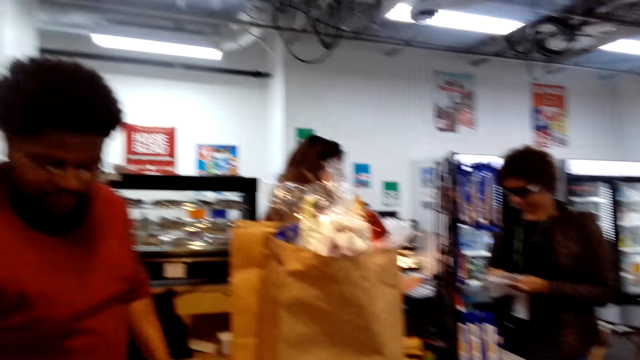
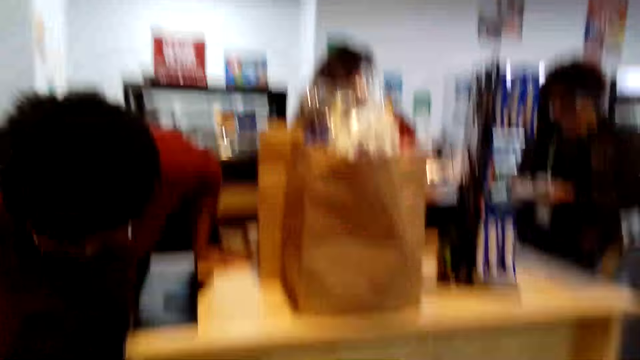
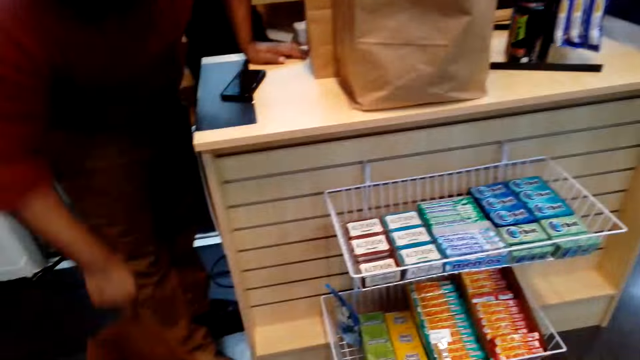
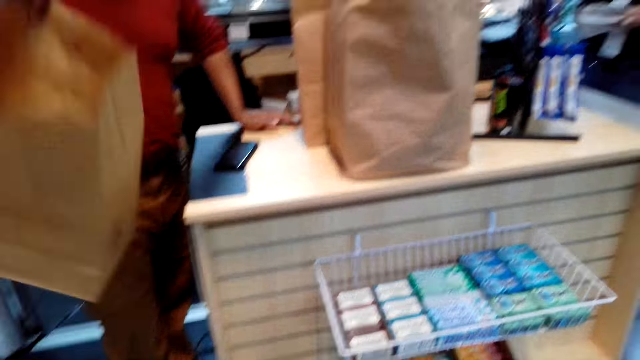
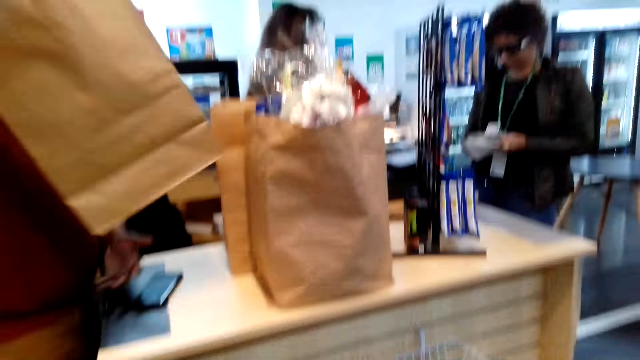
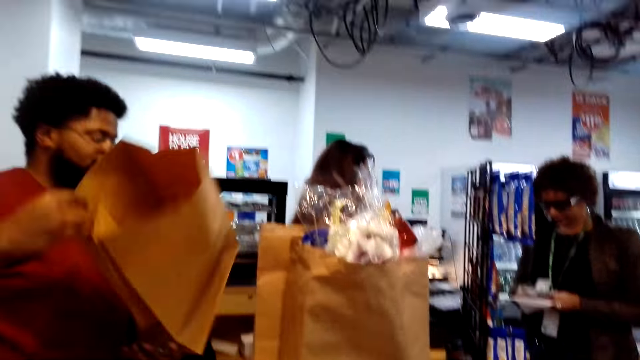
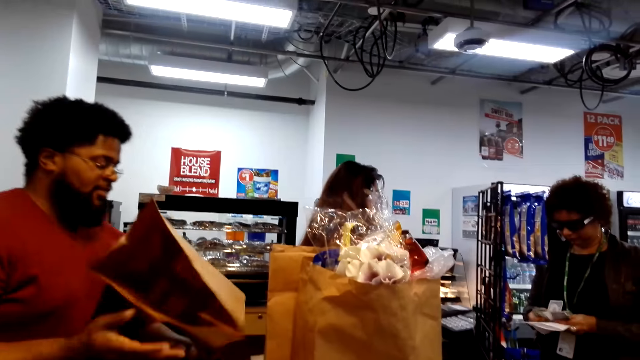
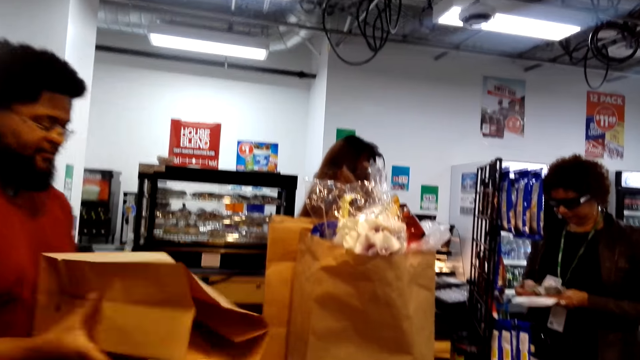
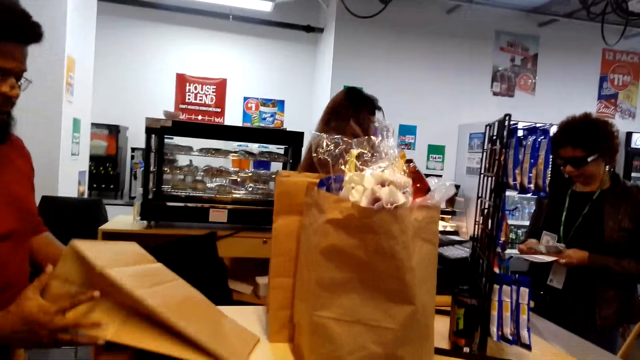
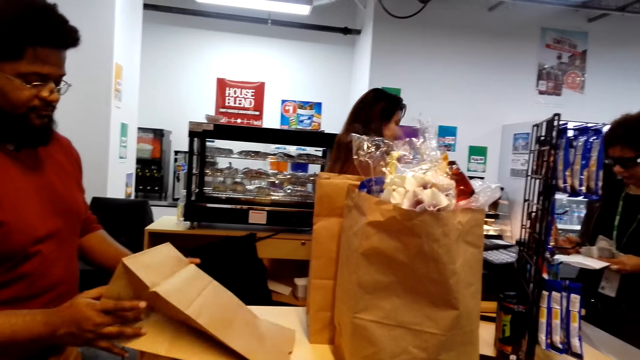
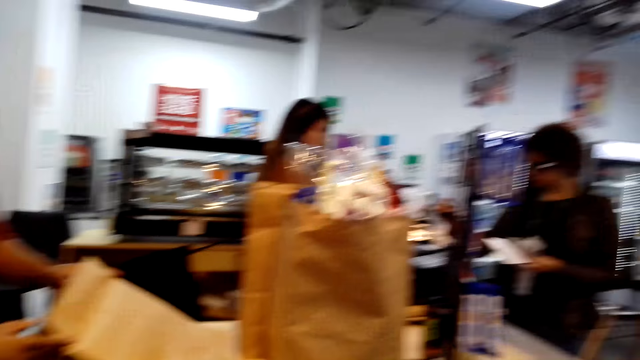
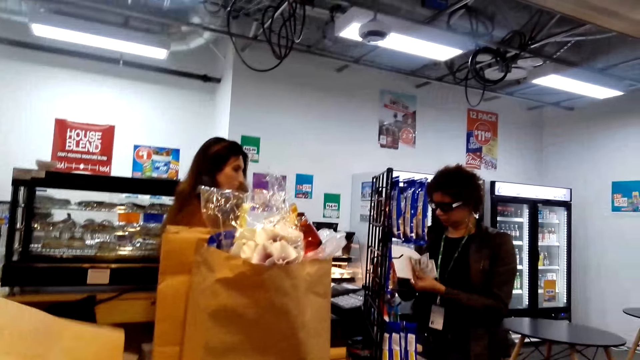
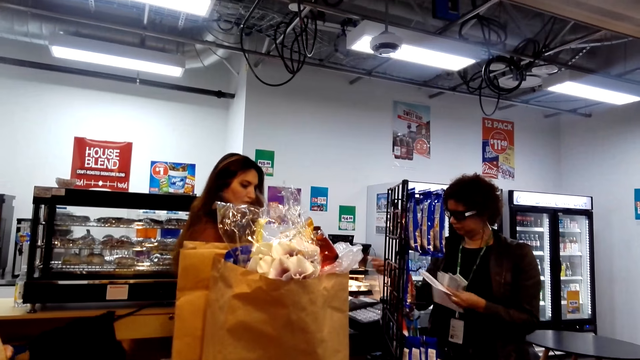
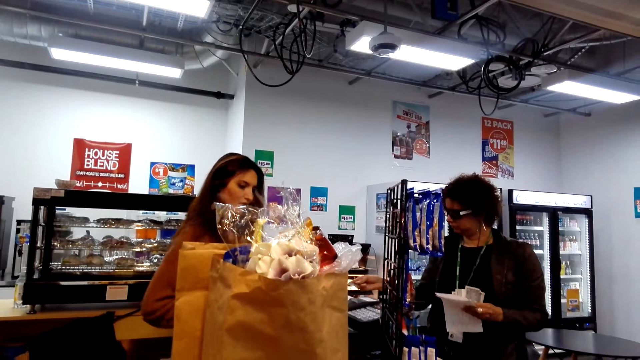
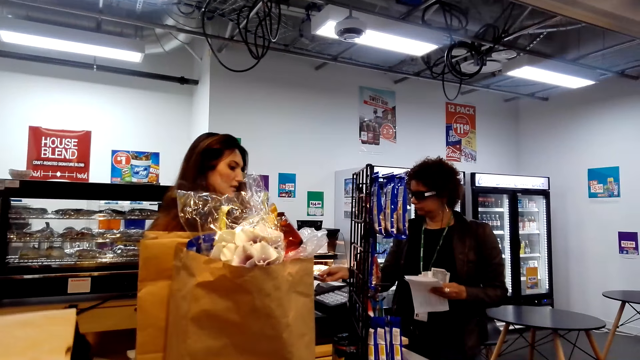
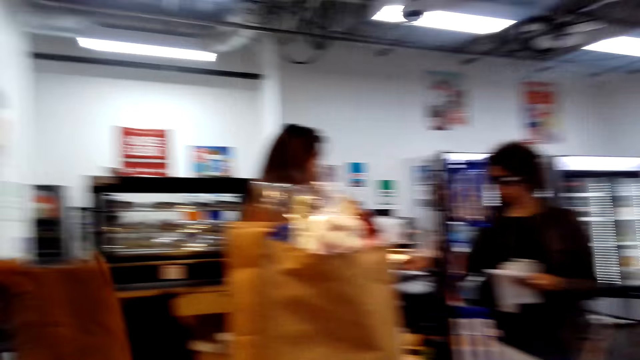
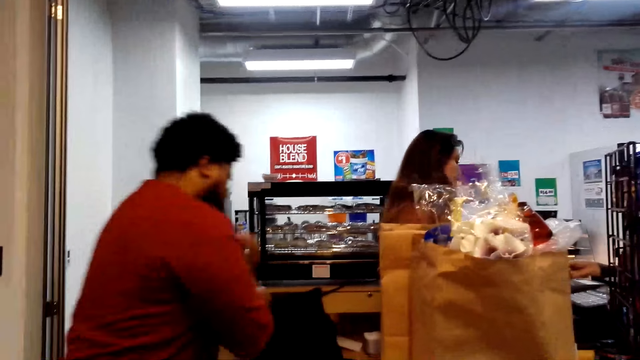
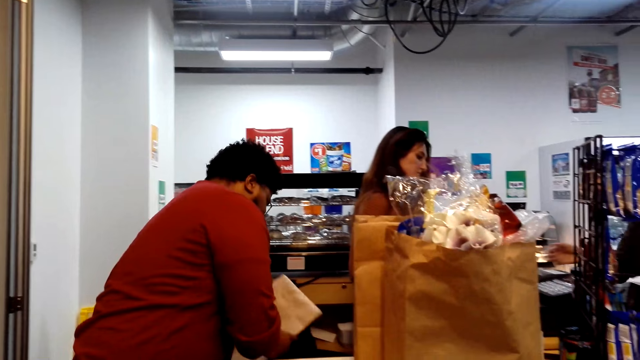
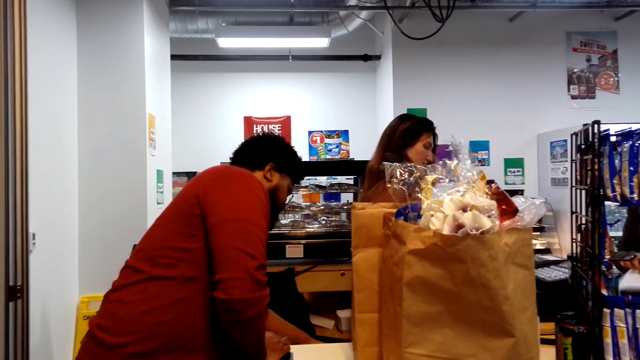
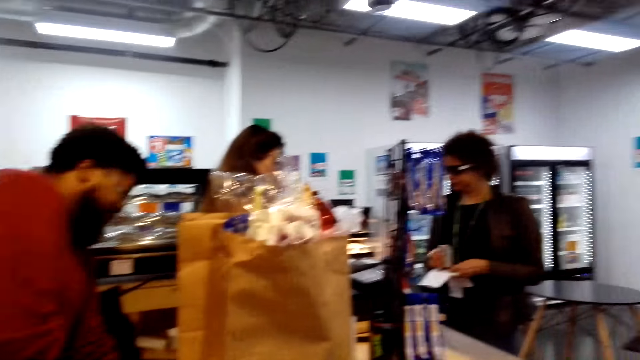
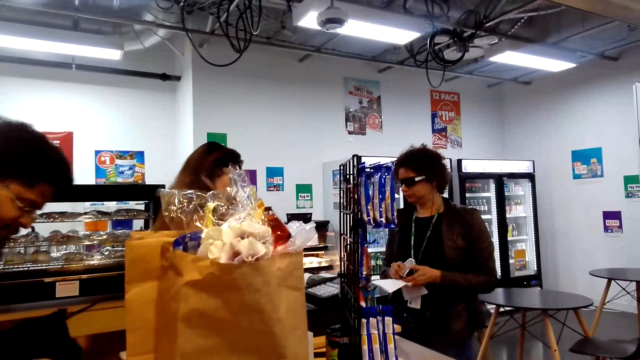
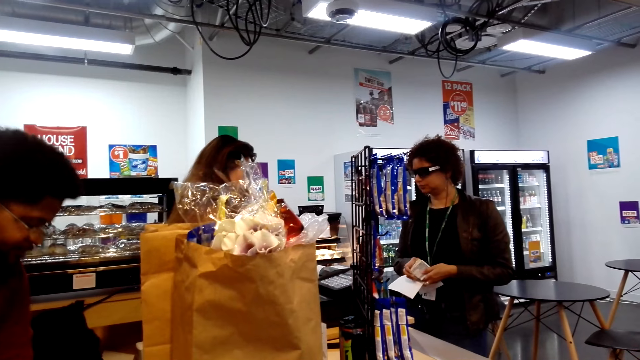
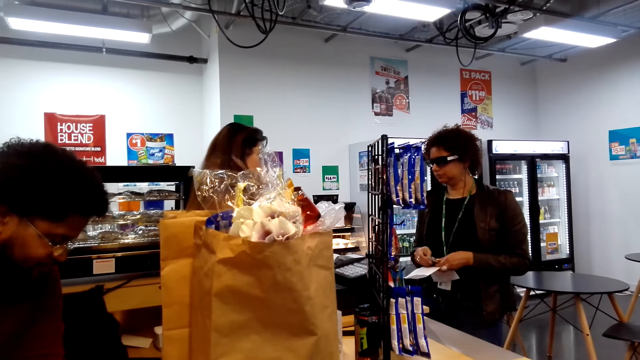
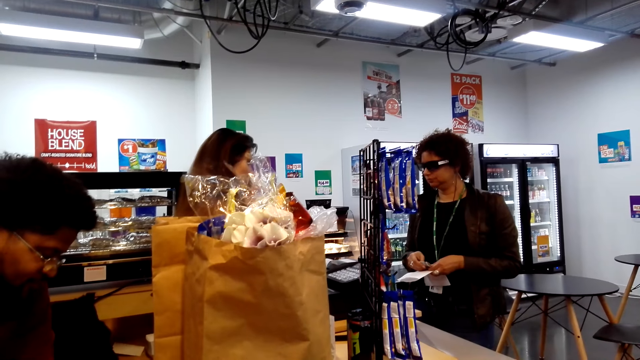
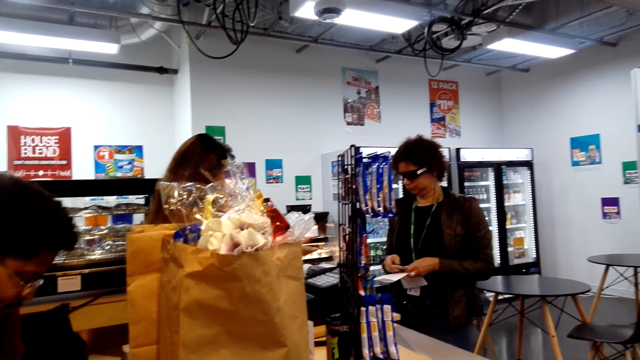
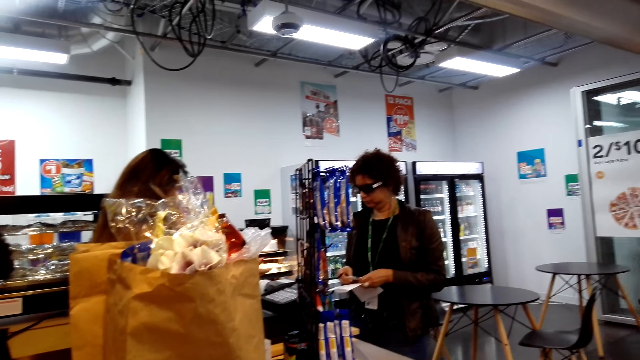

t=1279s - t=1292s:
A man moves. The man bends and picks the brown paper bag. A woman gives a cashier money. The man puts the paper in the shelf. The man puts the packet in the counter. The woman holds the money.

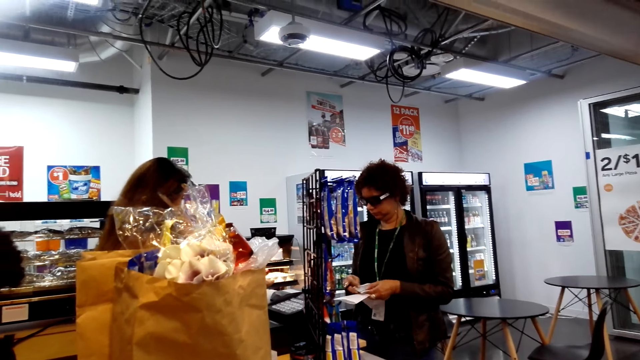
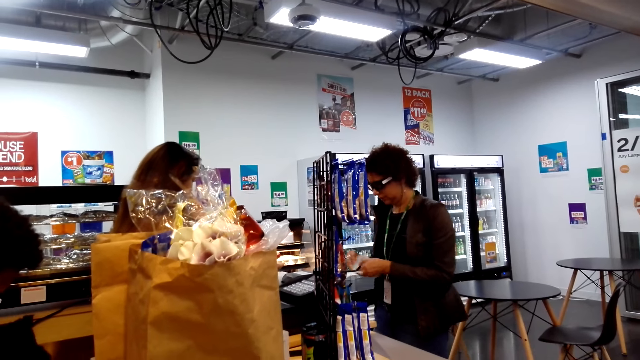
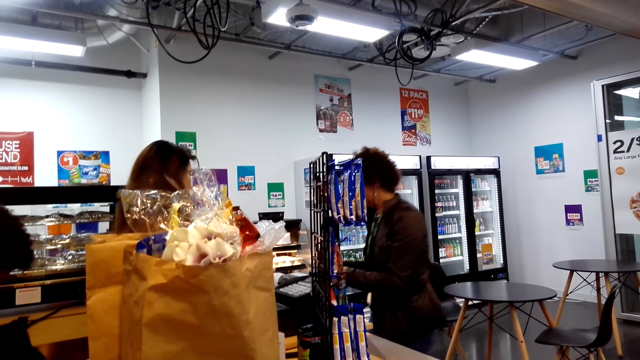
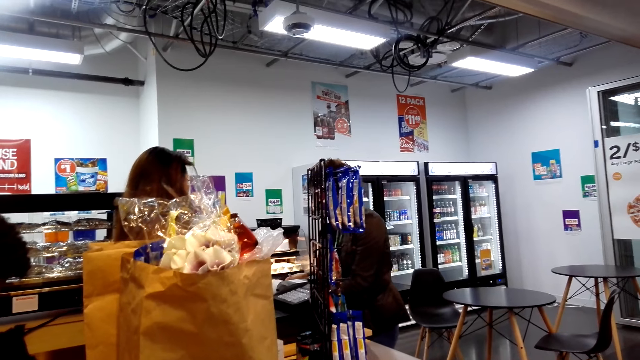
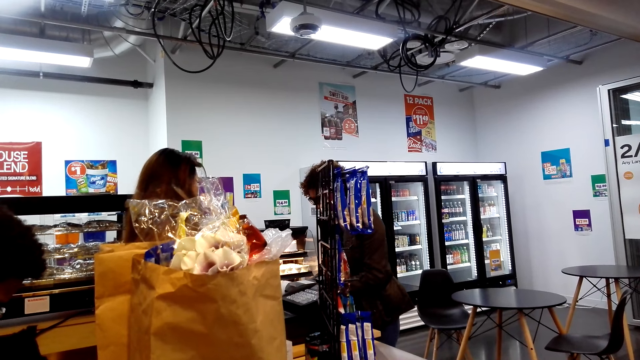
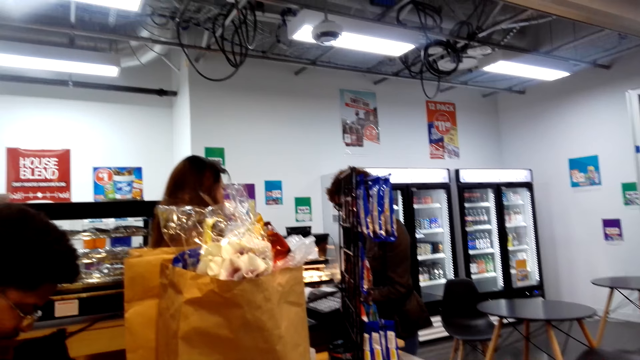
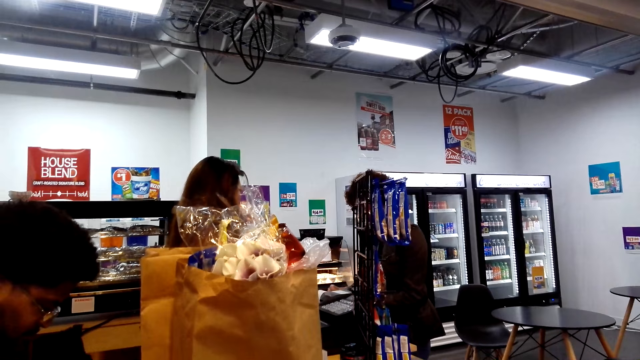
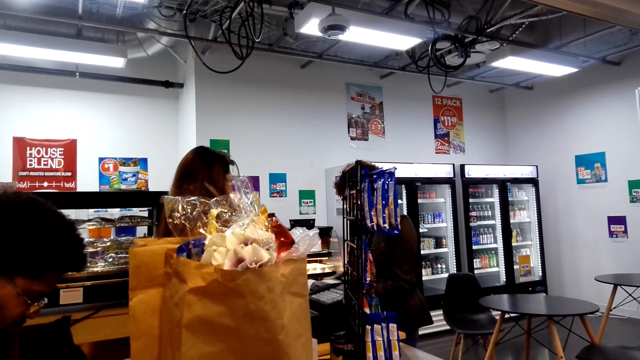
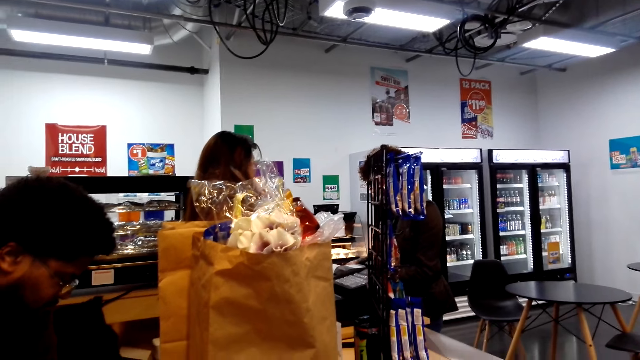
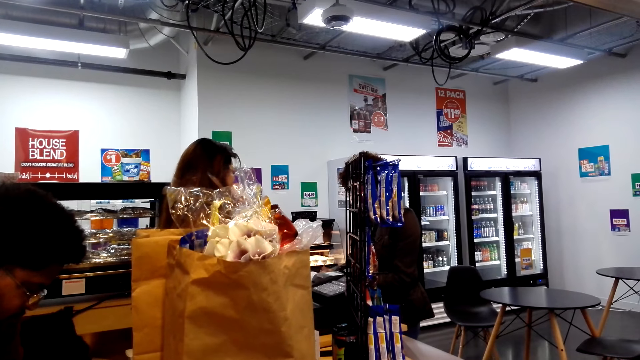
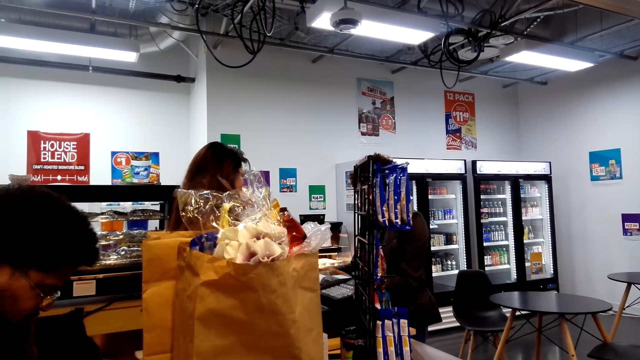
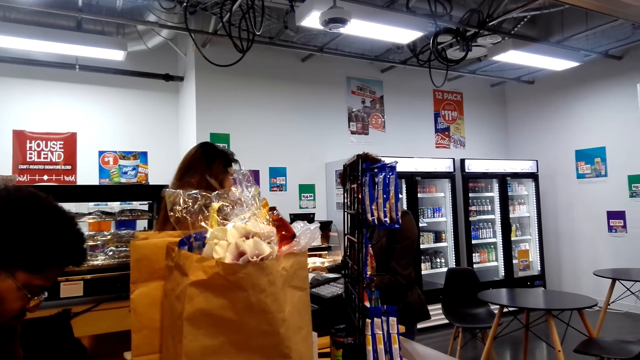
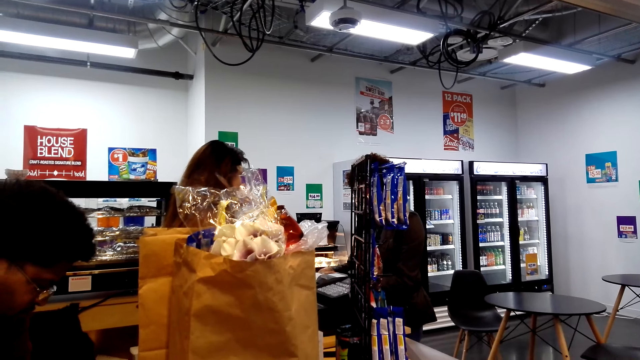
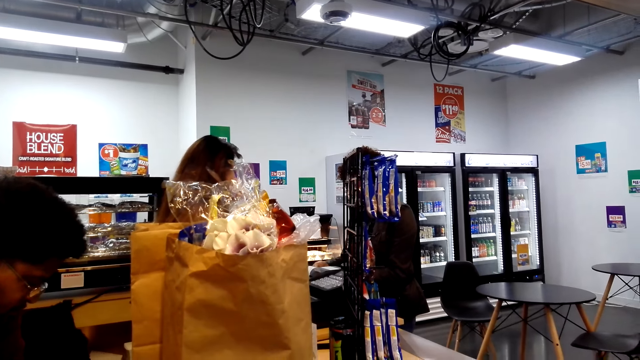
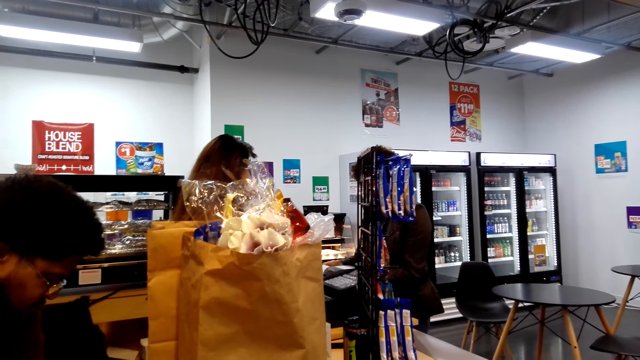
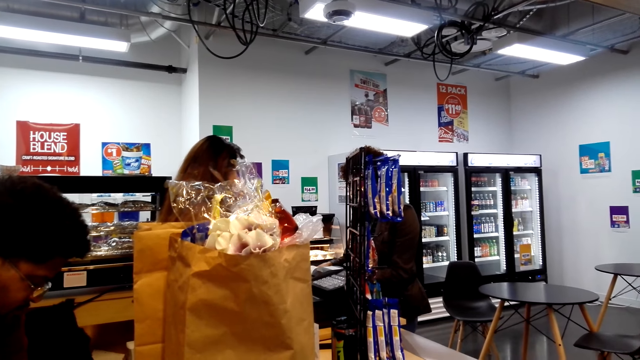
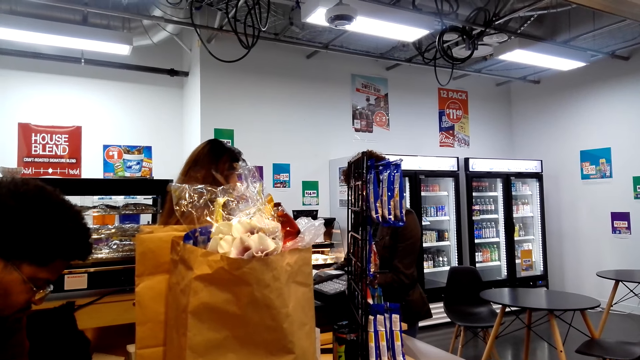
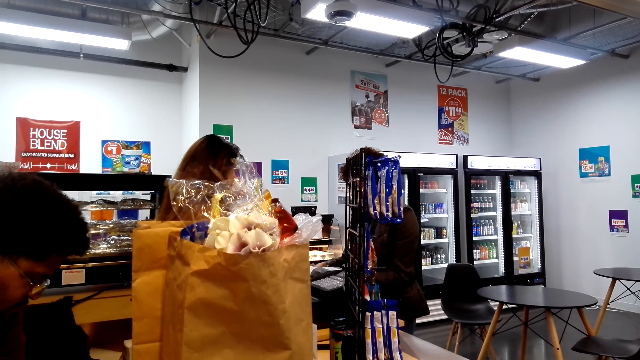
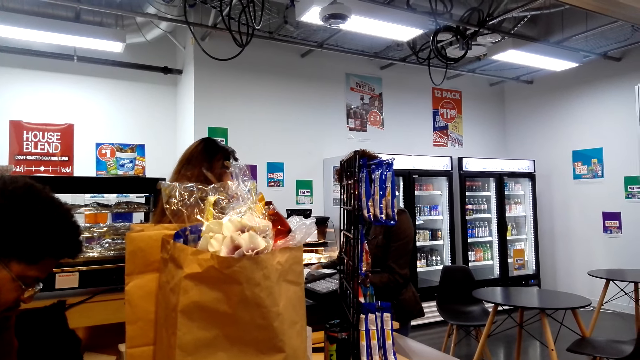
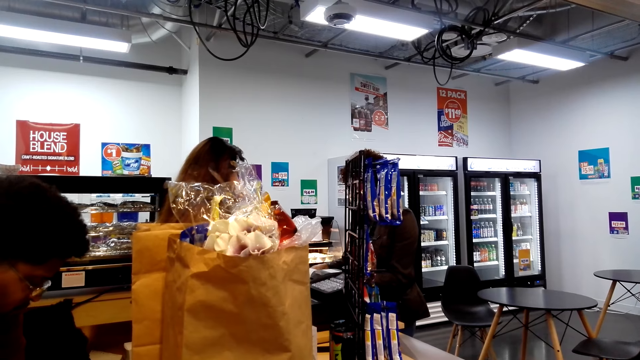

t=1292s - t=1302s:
The woman walks over to the counter and counts the money.
